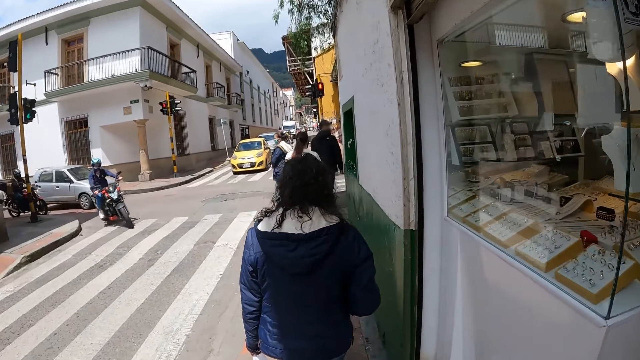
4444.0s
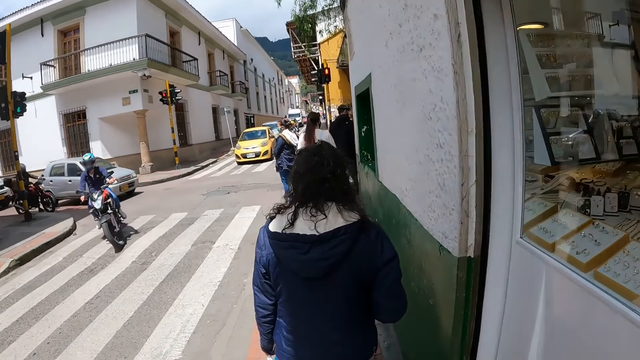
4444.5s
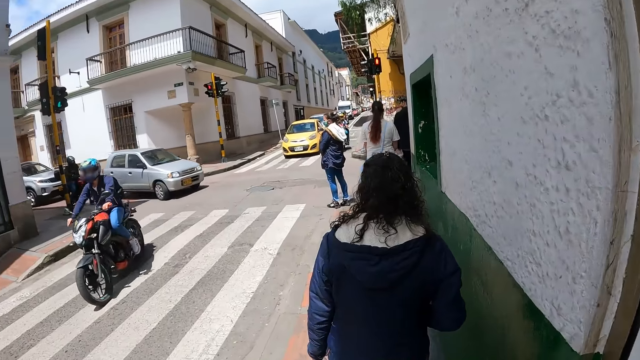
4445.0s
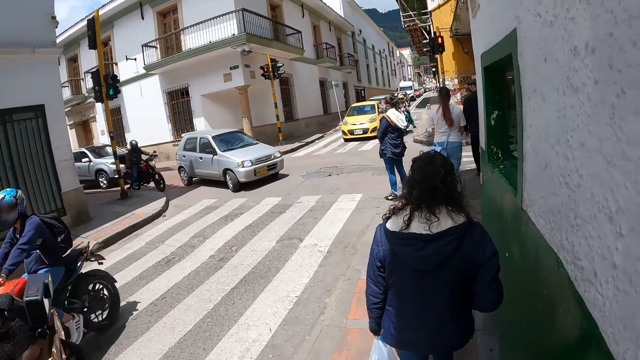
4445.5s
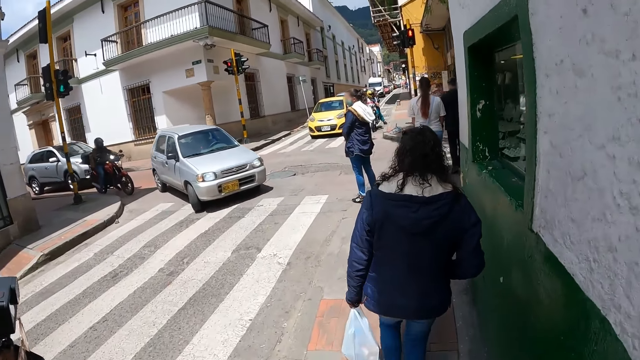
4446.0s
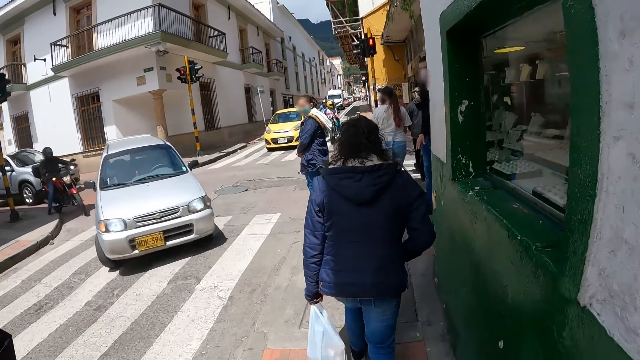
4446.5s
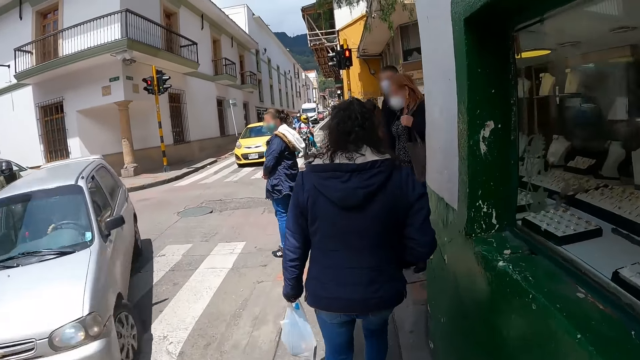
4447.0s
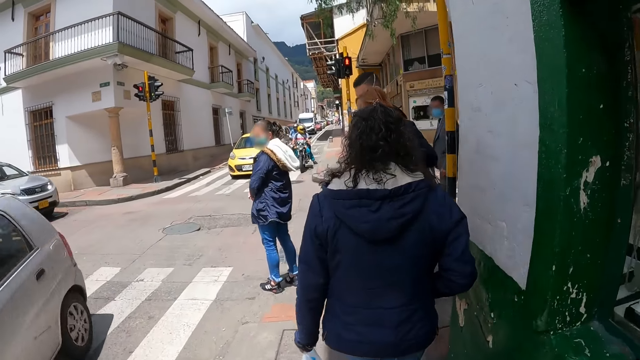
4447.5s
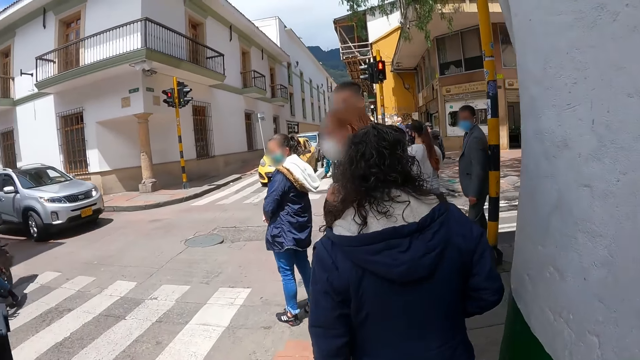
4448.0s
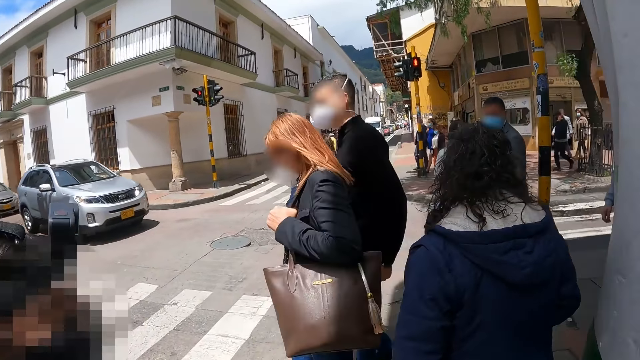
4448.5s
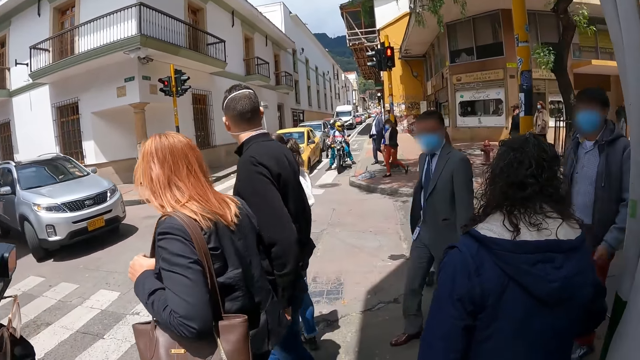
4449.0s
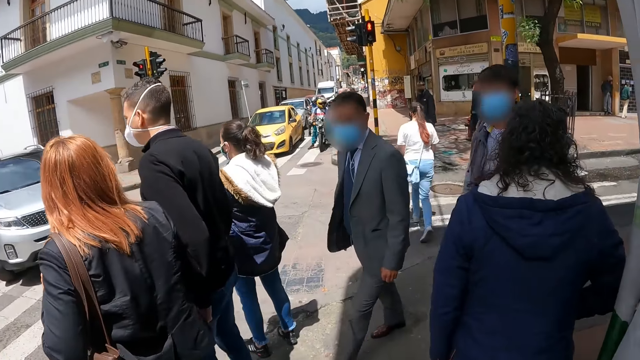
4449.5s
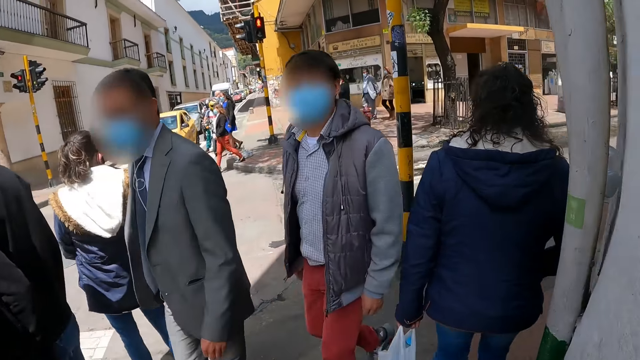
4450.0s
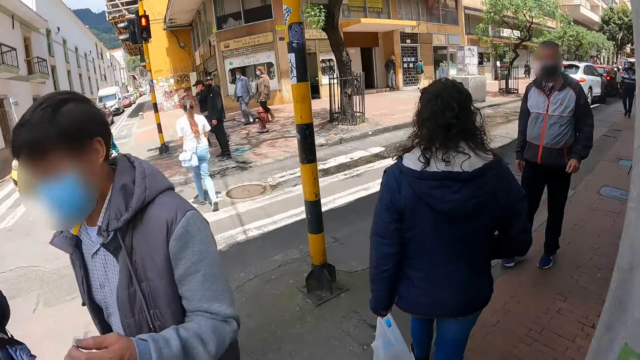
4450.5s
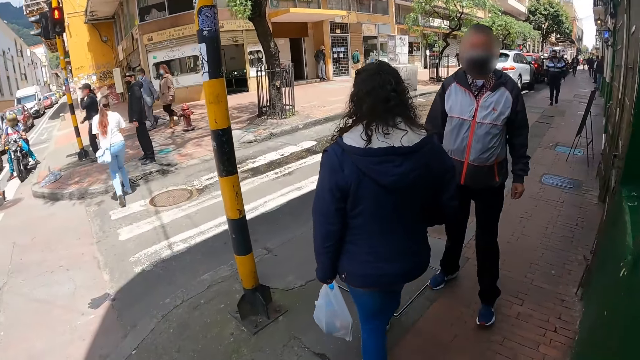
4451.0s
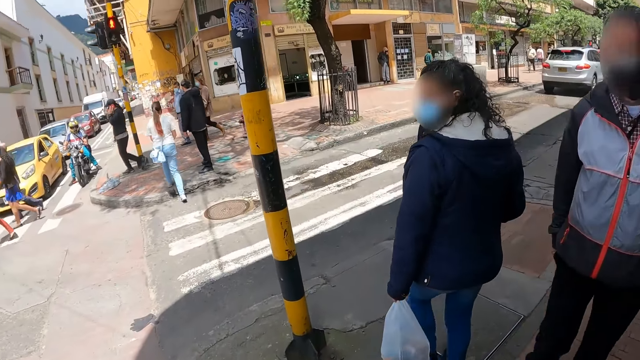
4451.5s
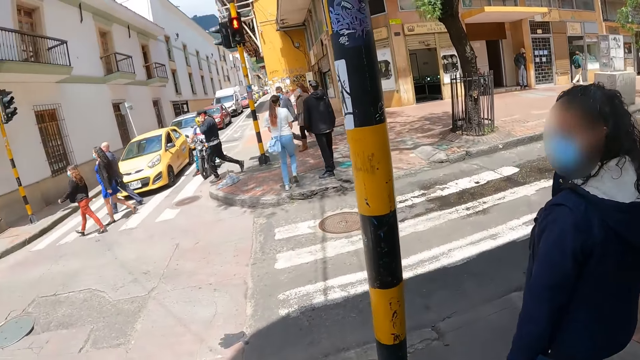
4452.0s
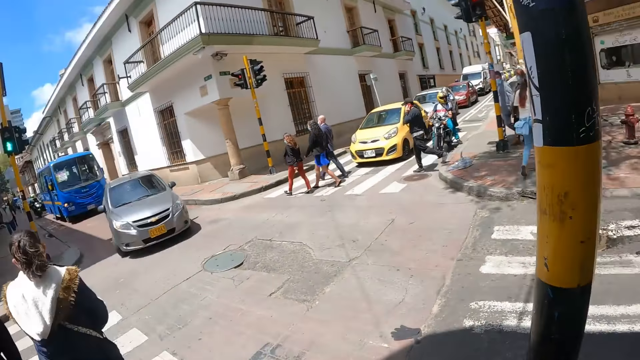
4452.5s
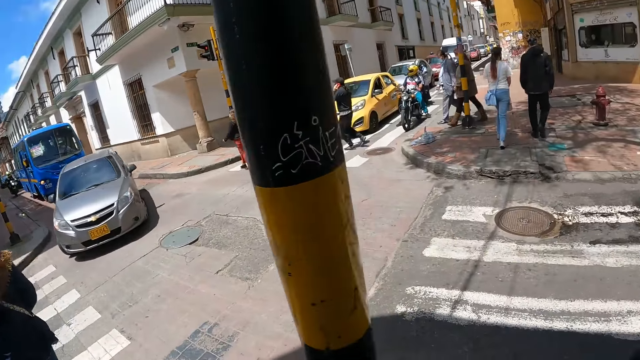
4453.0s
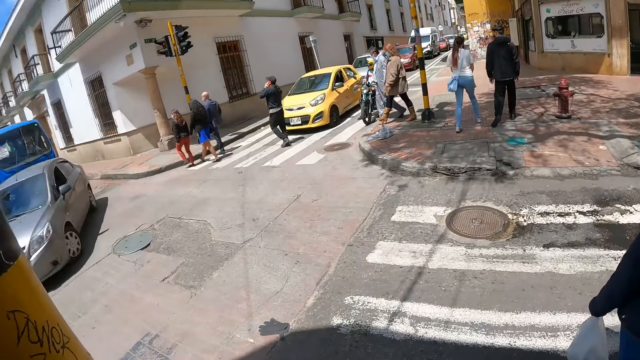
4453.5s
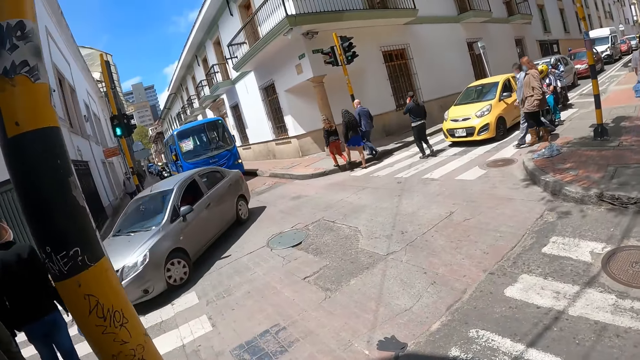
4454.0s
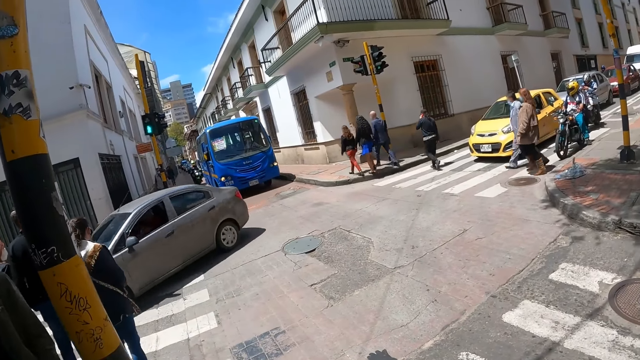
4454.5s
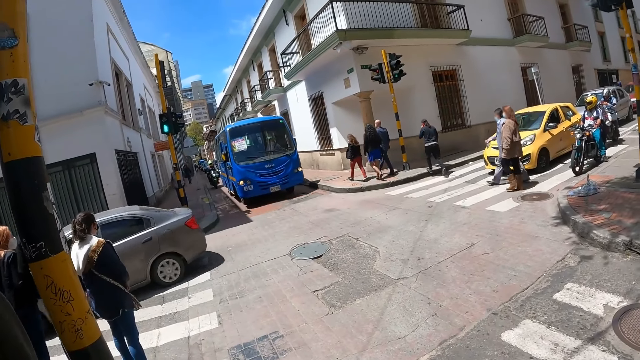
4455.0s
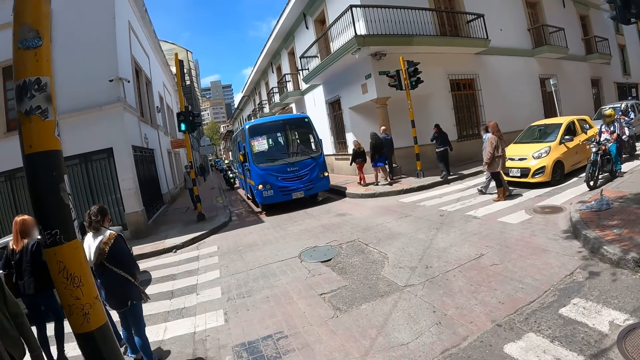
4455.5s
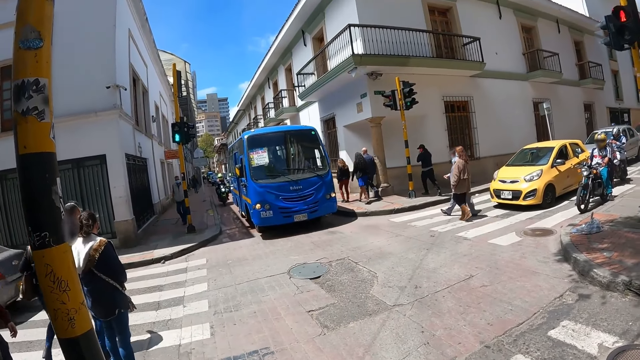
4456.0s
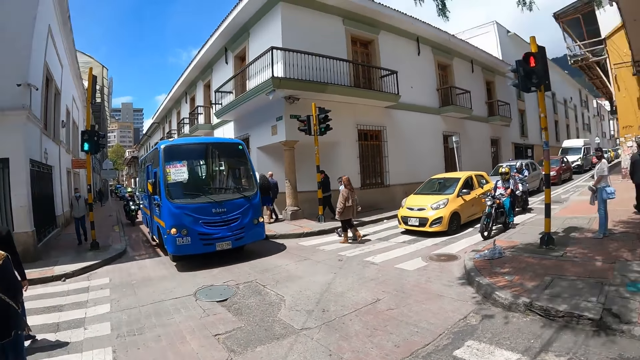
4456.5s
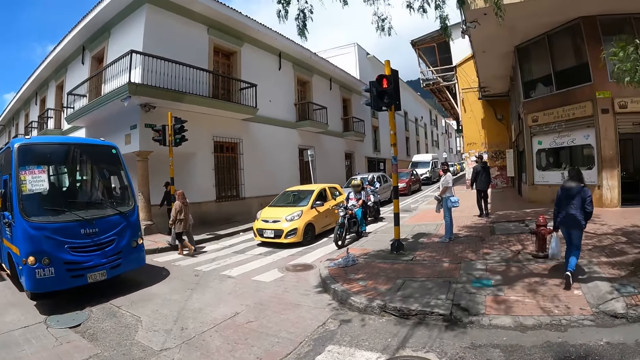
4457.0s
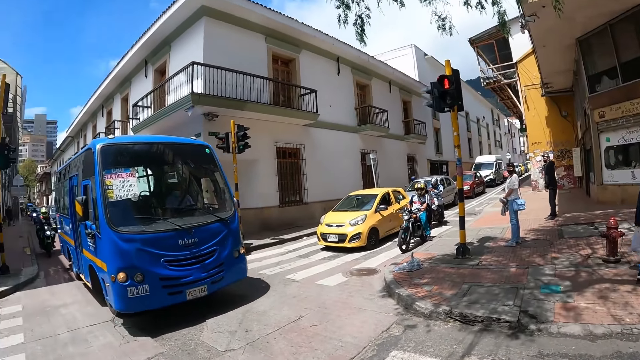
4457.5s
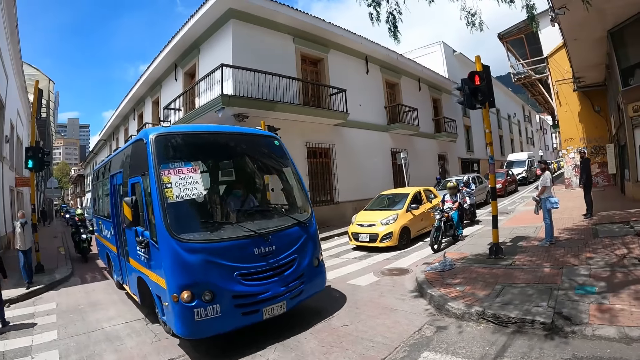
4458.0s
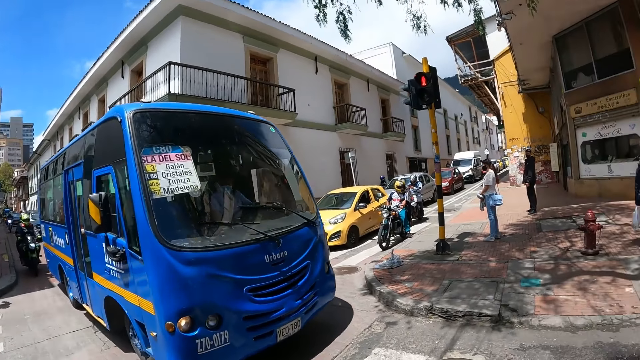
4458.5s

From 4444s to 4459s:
The camera wearer walks around the pavement. They look around.

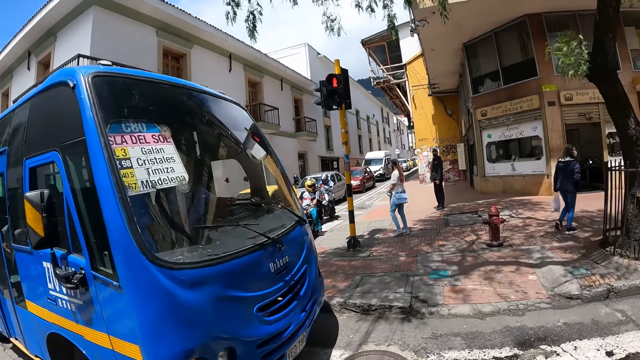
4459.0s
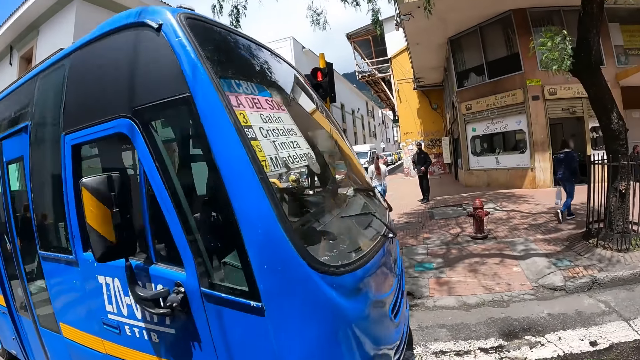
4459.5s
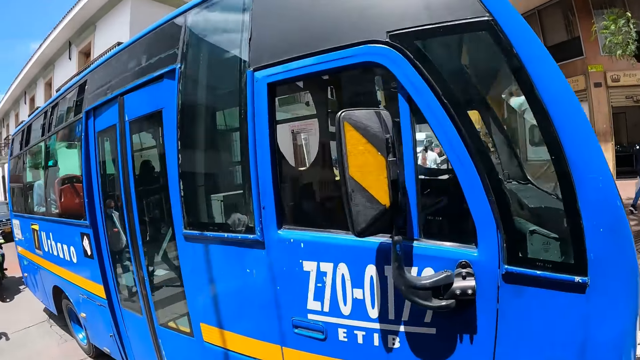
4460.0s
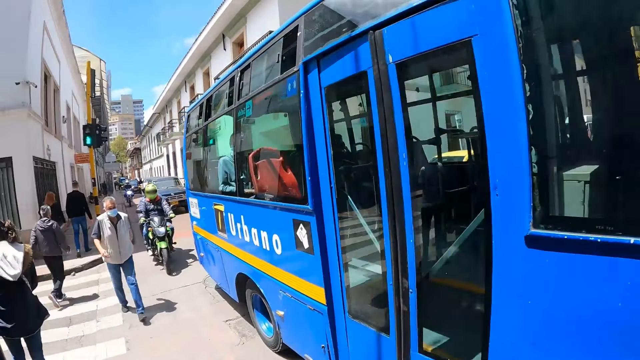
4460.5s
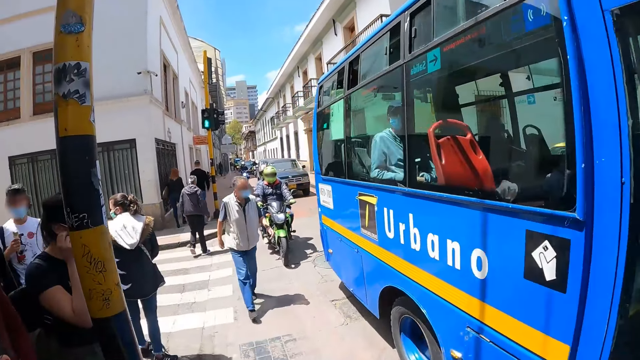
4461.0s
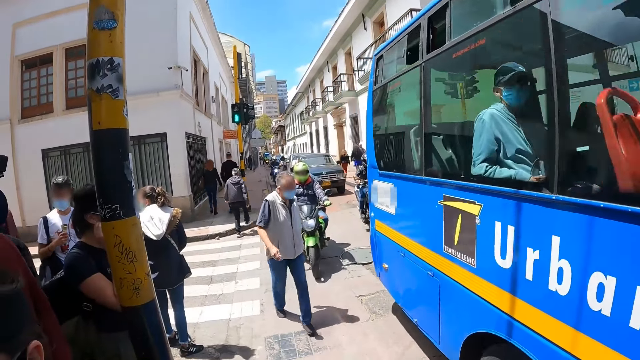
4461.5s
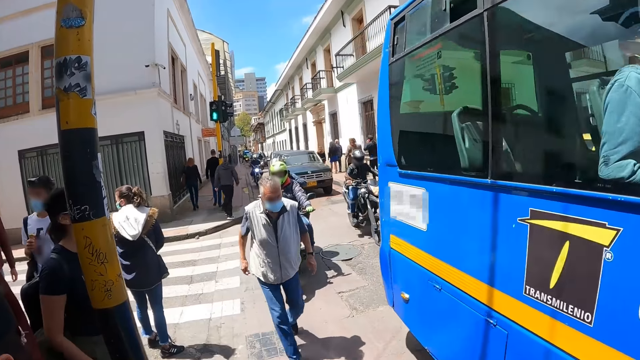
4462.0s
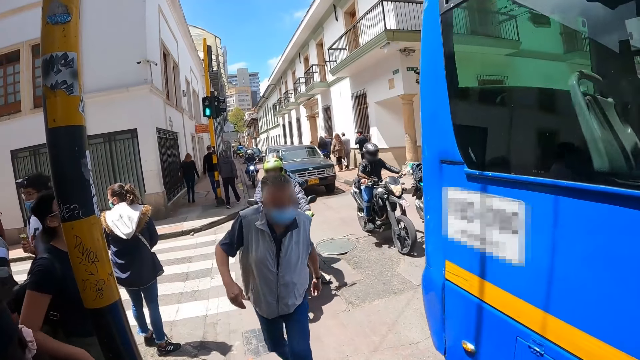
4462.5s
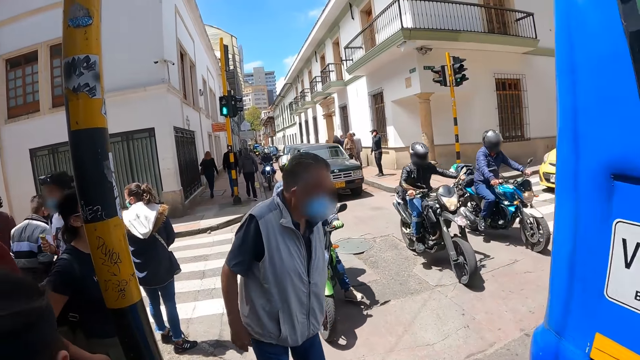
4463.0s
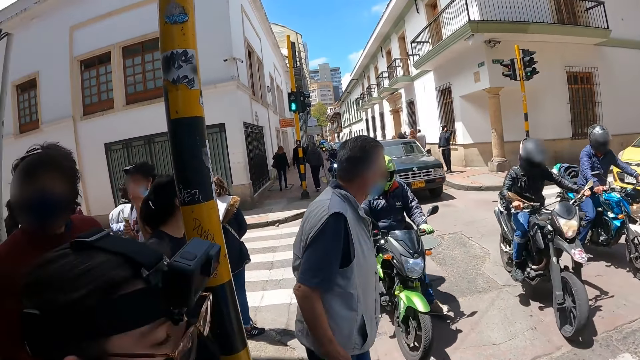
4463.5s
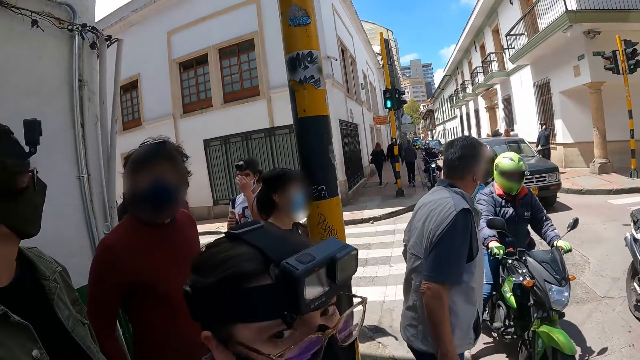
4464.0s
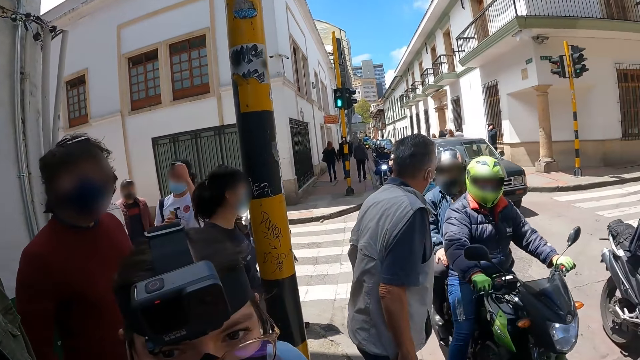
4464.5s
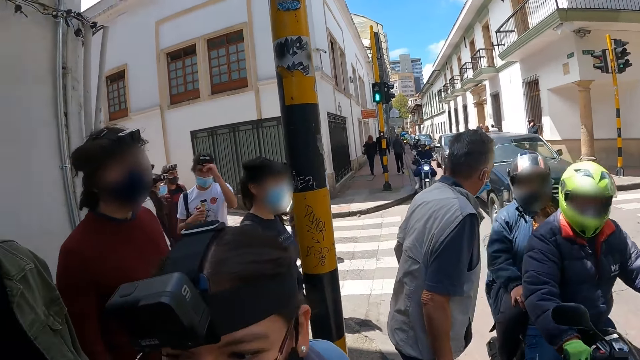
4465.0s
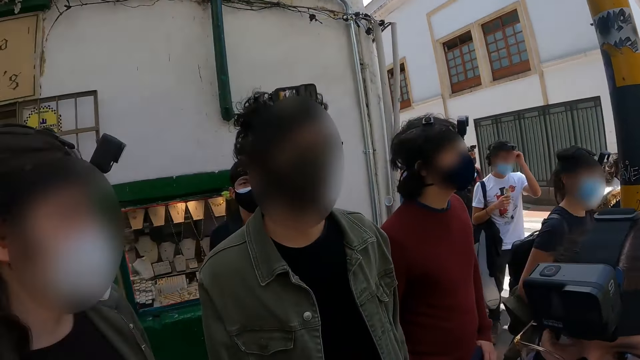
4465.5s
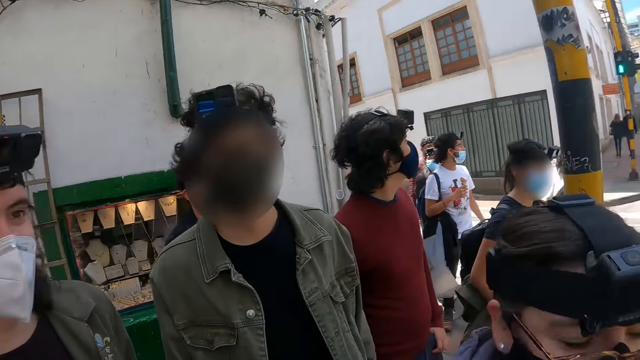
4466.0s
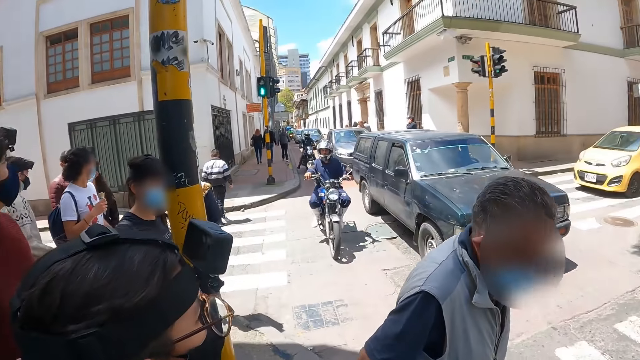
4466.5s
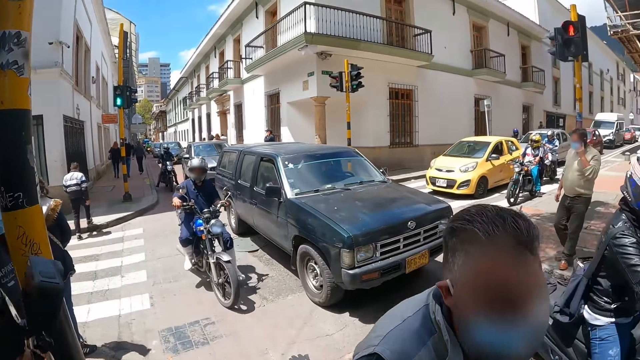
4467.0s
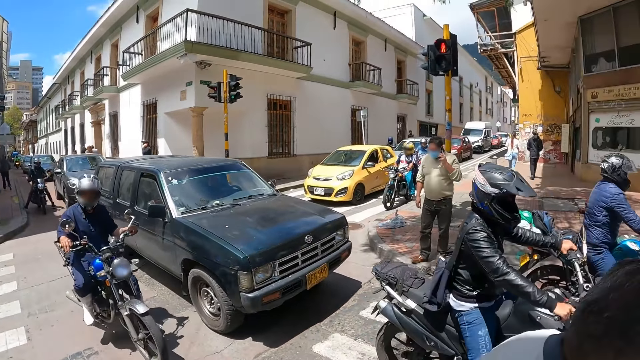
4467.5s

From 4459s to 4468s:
The camera wearer looks around.
